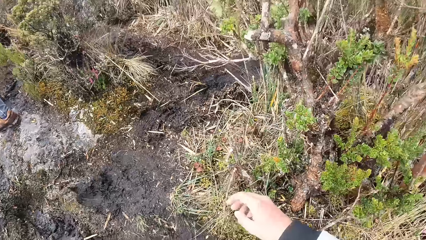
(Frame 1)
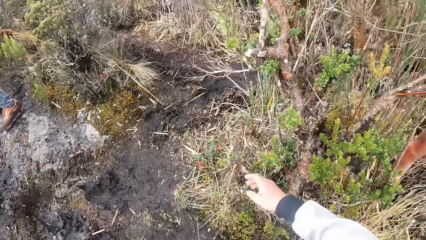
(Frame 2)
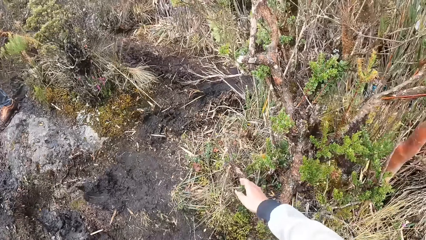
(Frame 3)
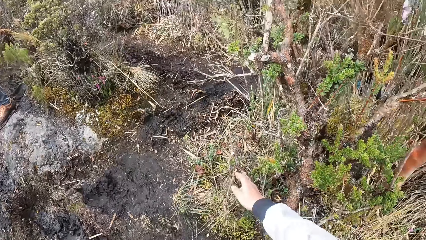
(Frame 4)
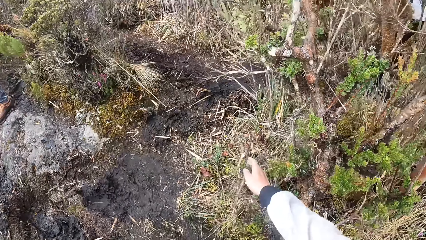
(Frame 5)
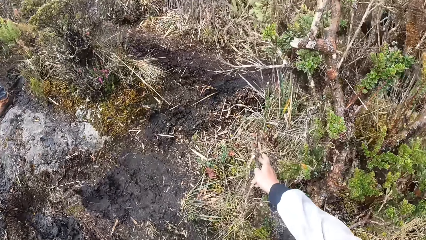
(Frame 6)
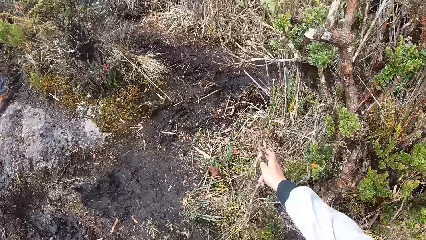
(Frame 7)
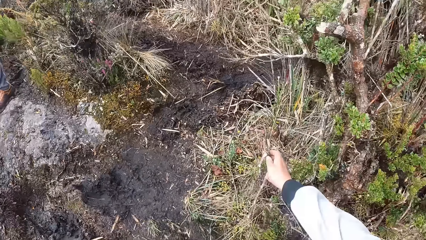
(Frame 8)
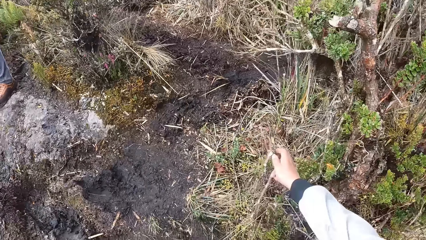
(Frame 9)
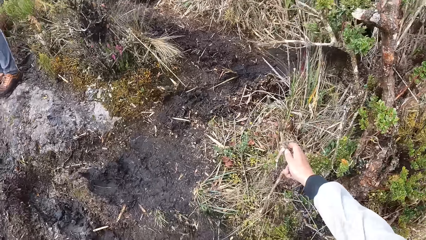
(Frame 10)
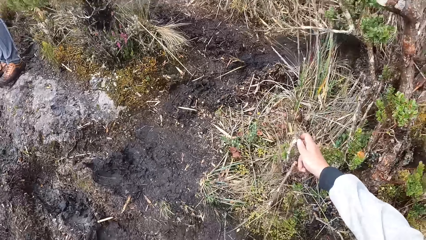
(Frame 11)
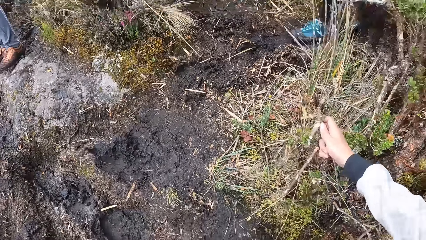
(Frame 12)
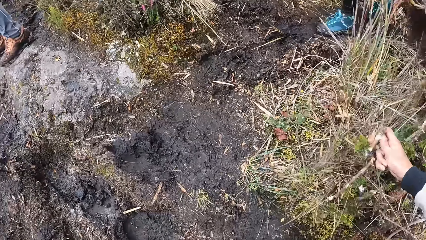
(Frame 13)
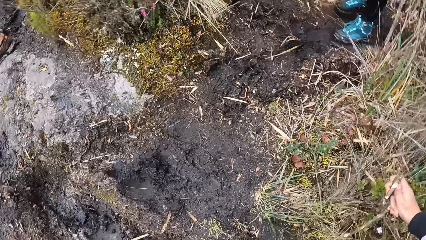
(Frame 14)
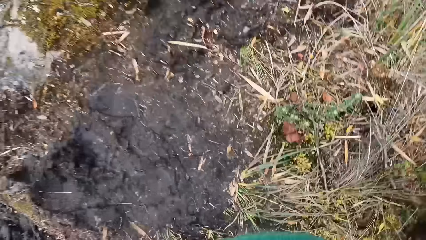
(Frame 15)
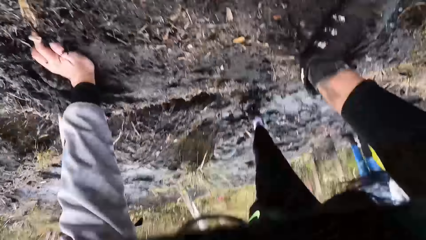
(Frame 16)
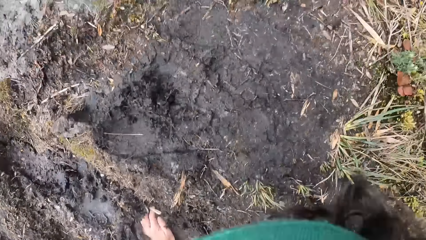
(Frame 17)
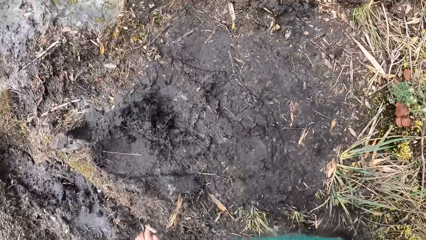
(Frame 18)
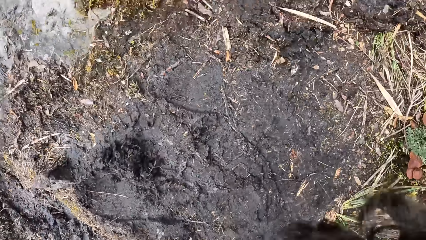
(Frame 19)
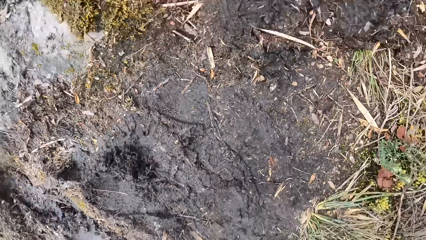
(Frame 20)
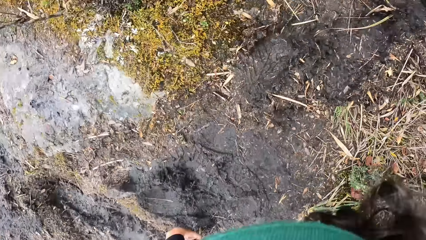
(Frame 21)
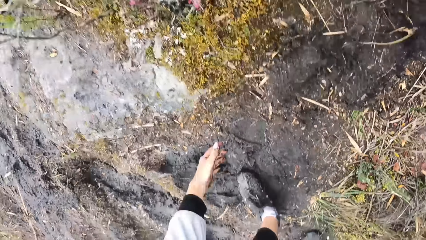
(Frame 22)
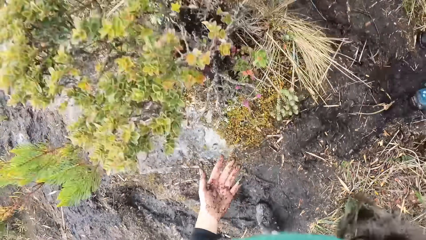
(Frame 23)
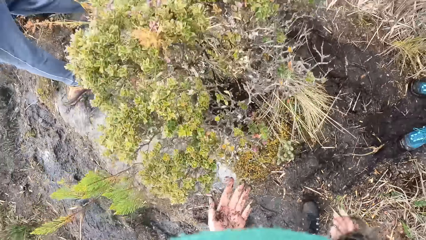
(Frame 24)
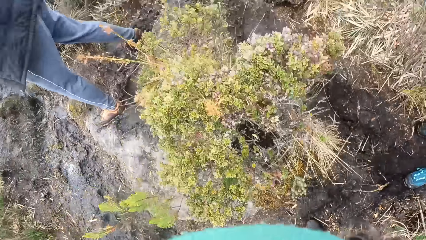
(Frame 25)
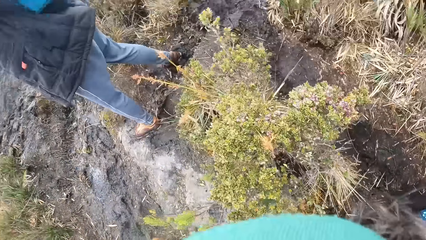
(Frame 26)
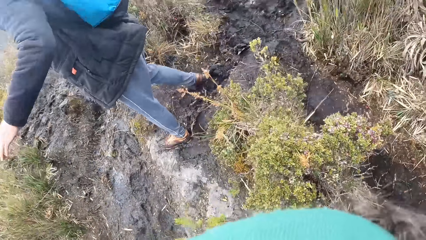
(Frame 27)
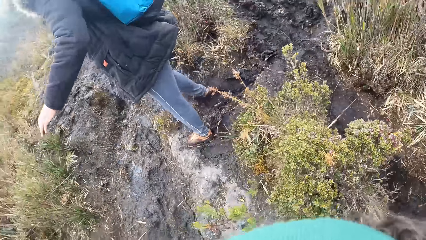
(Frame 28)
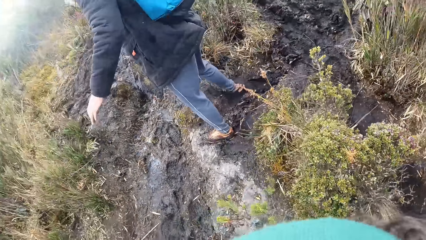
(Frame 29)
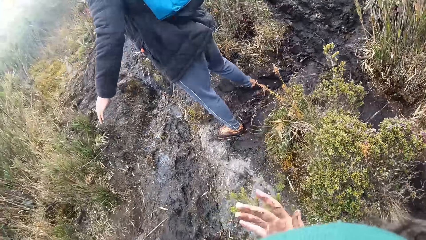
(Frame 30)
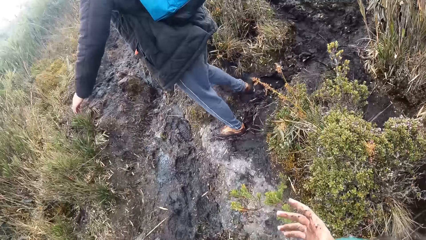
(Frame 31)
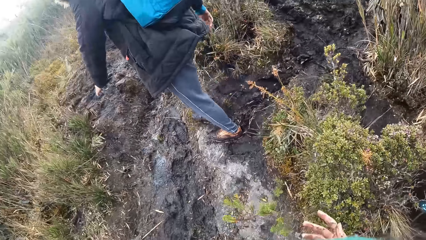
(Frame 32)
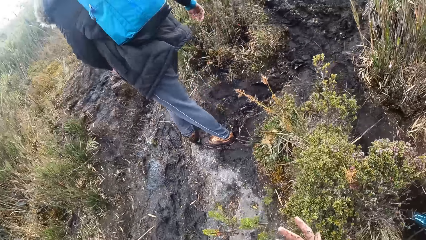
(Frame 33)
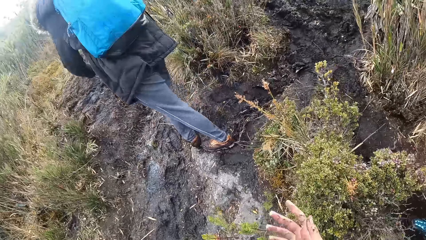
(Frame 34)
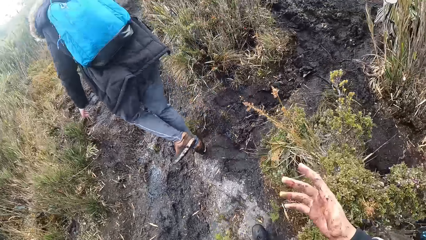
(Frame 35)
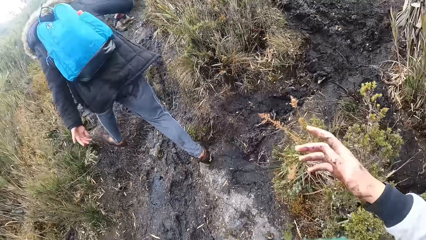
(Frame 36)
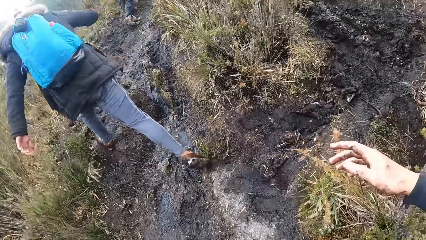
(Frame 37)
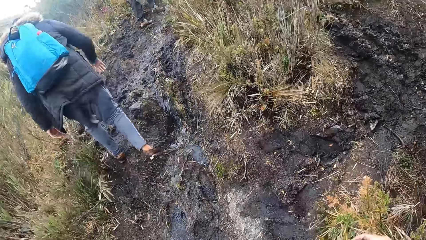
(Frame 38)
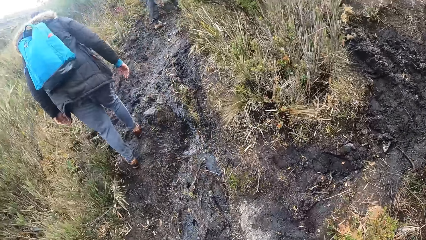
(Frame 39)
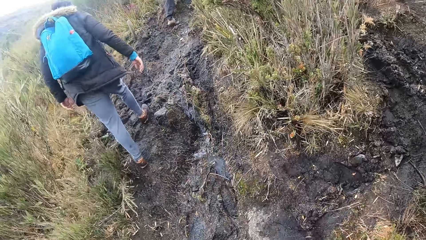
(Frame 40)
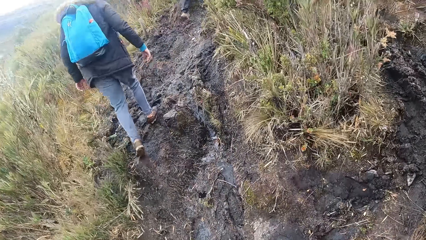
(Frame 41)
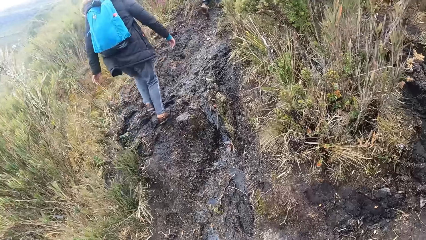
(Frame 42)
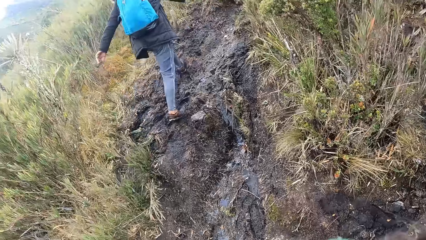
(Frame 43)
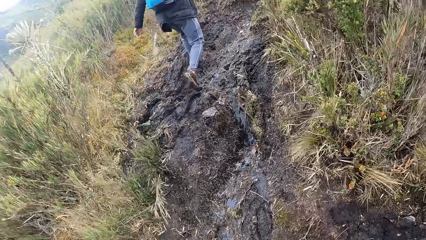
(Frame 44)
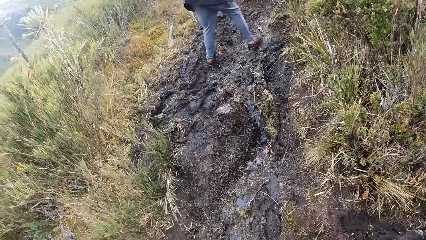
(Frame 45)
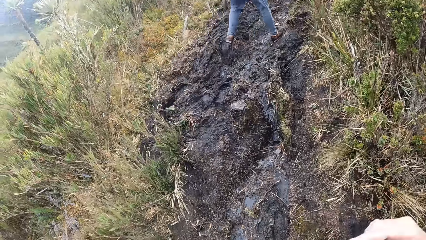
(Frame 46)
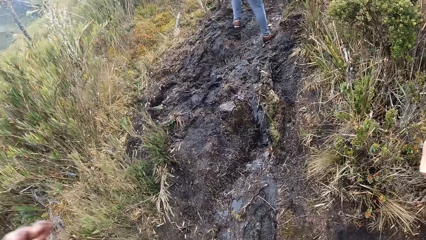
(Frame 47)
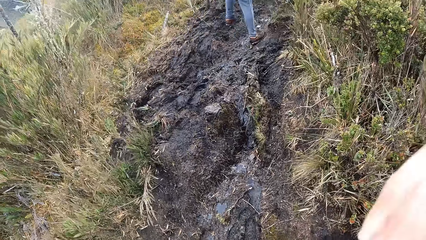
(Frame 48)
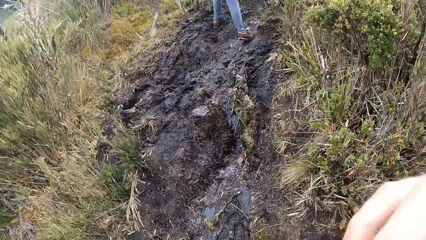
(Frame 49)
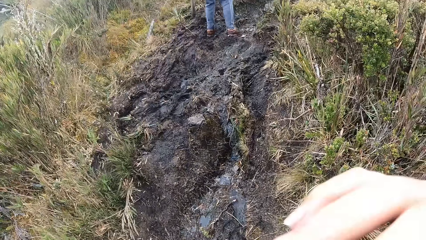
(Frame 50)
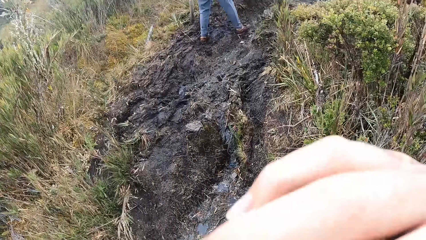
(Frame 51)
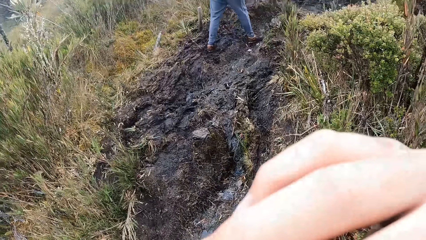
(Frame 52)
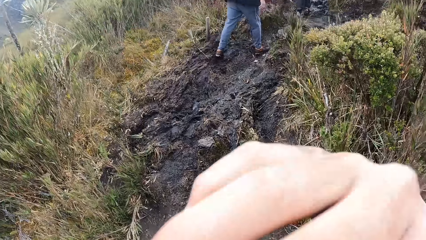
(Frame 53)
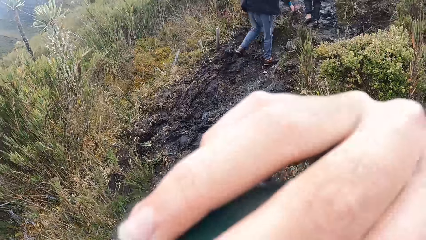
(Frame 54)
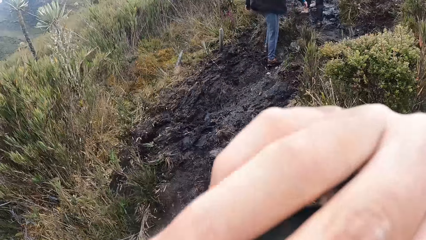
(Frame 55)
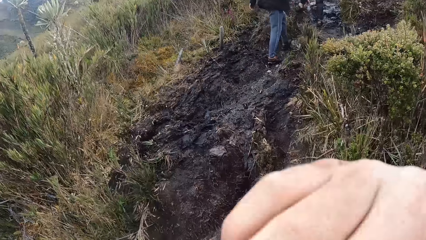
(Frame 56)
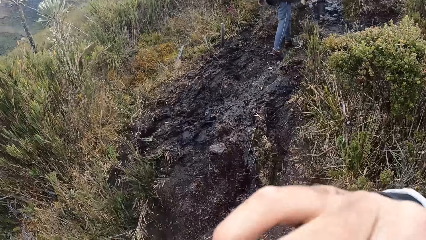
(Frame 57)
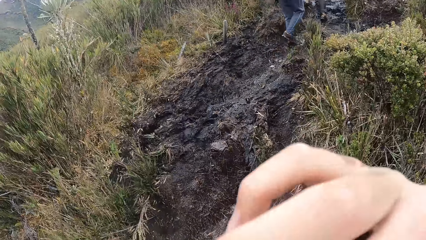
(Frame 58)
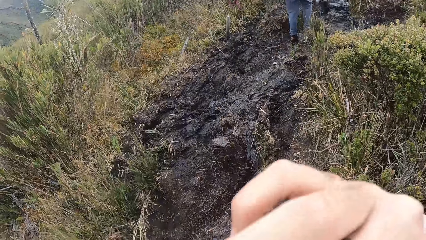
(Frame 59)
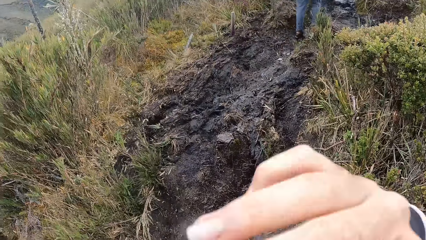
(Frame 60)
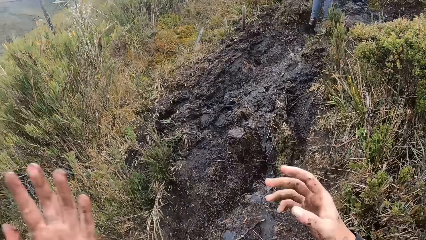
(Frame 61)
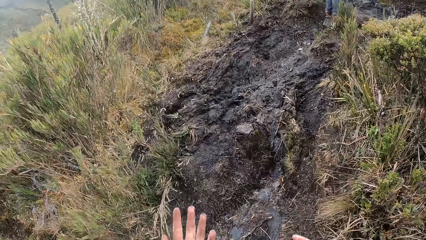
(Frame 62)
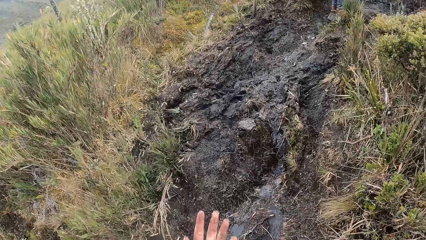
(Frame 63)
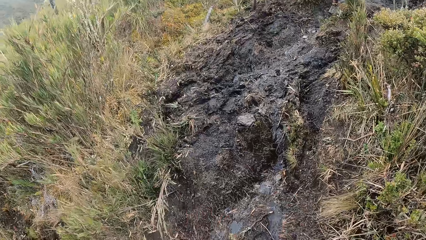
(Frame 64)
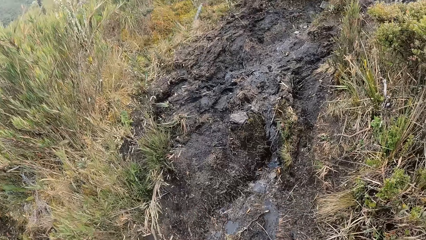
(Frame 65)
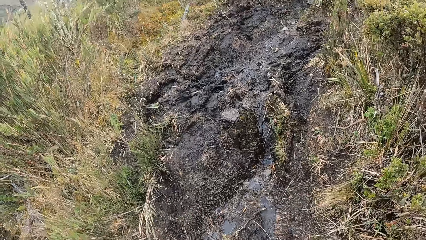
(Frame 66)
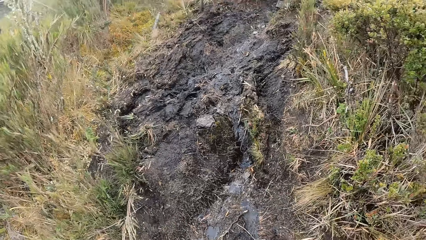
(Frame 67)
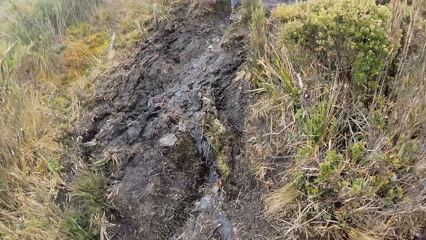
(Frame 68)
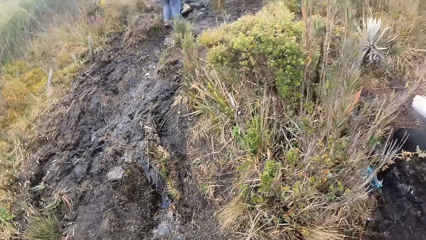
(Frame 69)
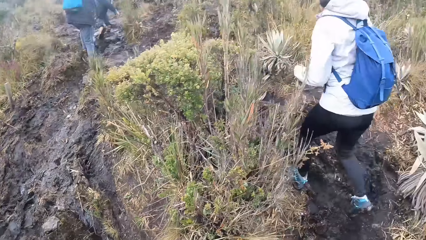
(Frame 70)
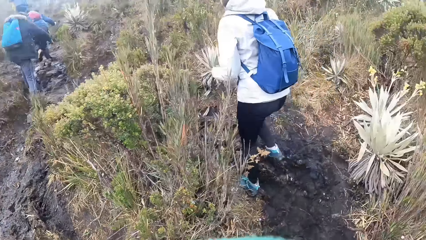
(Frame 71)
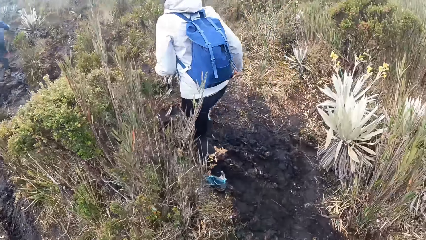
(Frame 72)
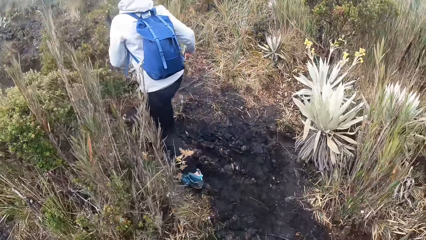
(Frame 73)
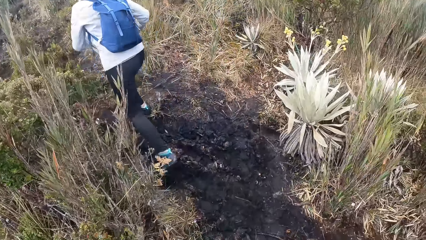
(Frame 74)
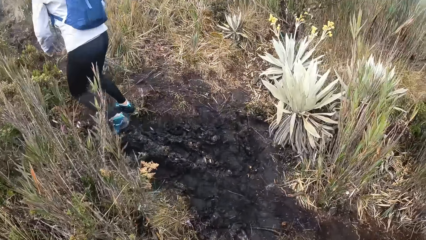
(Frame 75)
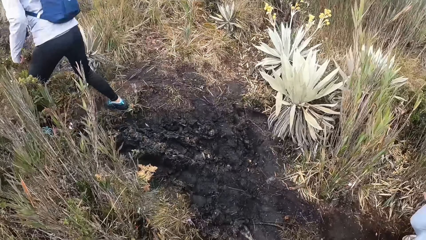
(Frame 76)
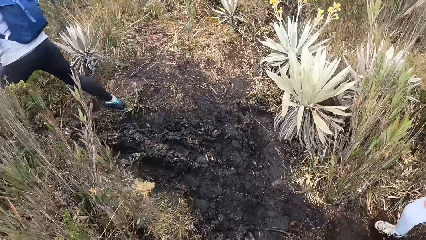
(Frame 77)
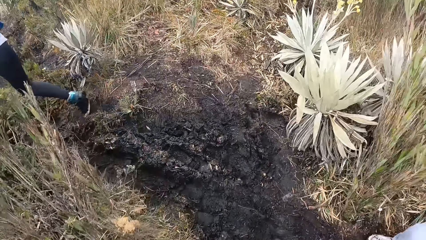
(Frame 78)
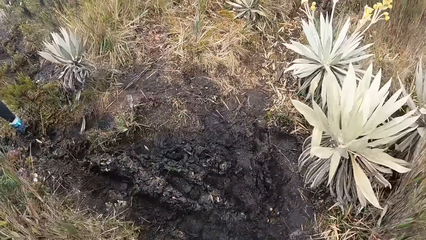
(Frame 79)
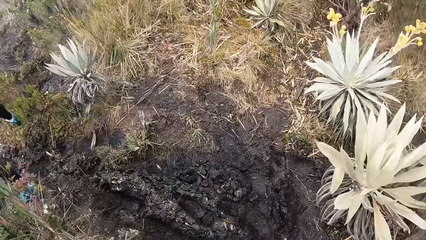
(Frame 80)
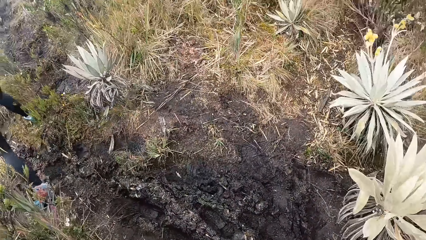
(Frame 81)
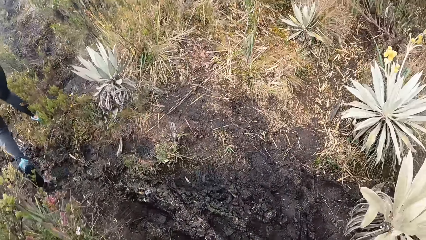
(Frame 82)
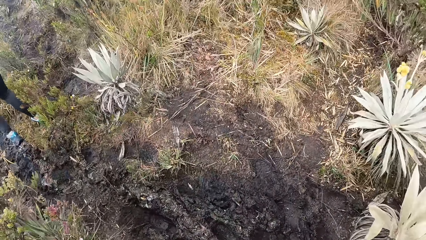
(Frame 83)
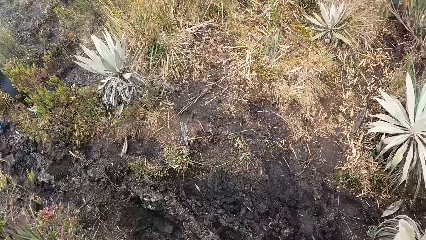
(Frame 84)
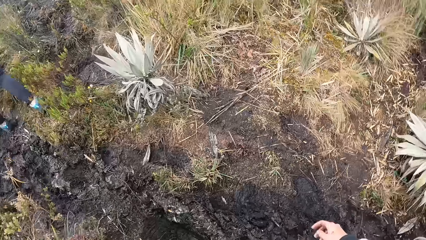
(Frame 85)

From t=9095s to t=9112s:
The camera wearer holds a plant with her right hand. A lady holds a branch. A man jumps. The camera wearer adjusts the camera.
